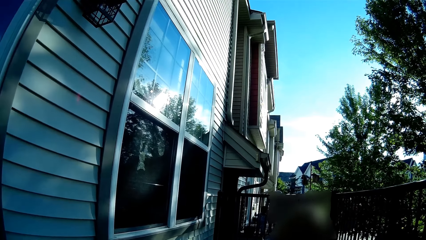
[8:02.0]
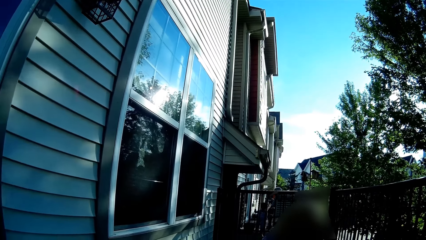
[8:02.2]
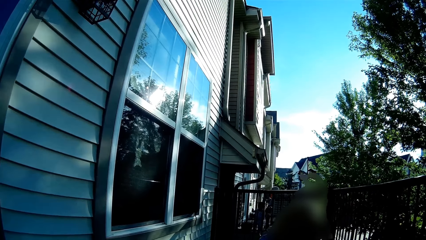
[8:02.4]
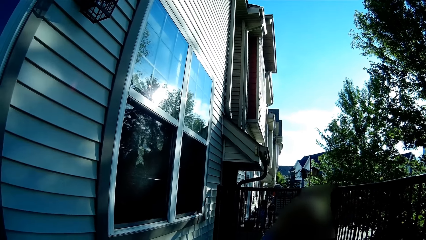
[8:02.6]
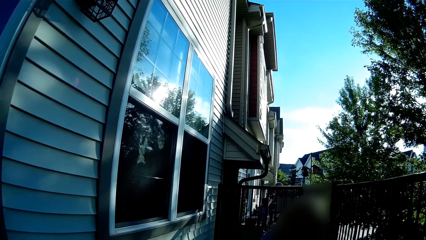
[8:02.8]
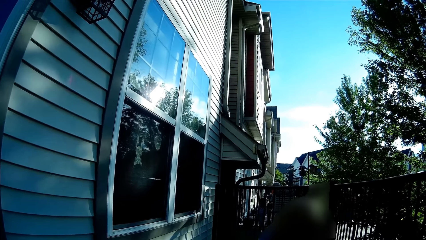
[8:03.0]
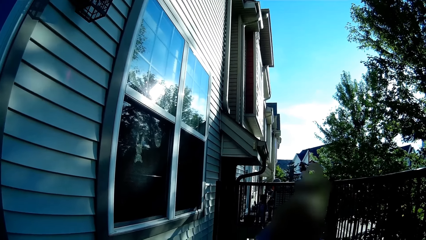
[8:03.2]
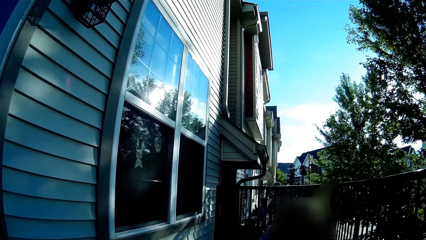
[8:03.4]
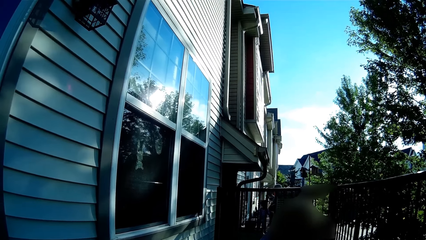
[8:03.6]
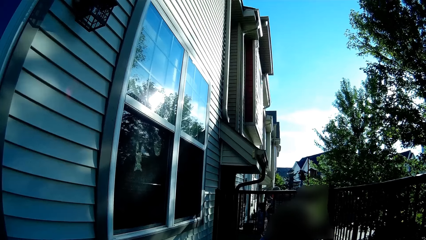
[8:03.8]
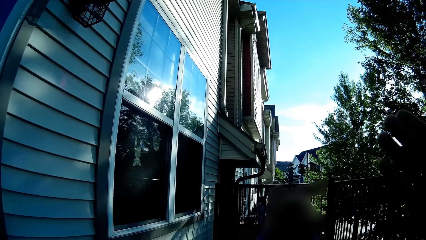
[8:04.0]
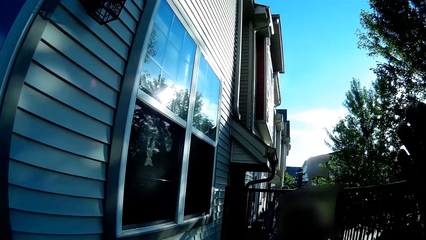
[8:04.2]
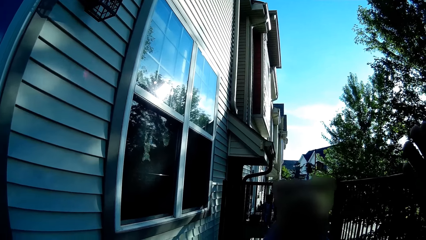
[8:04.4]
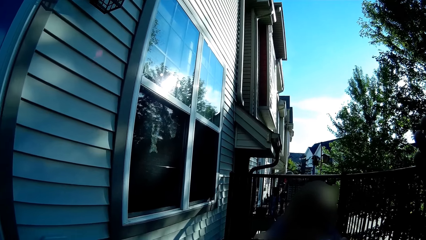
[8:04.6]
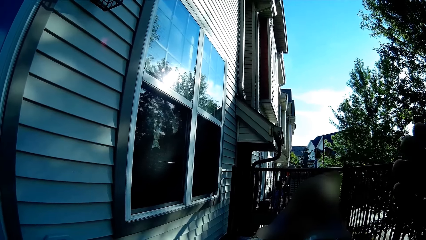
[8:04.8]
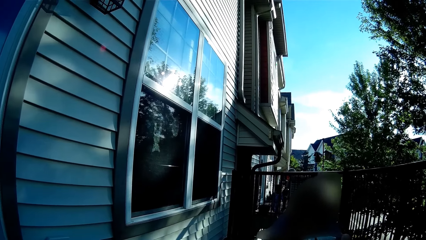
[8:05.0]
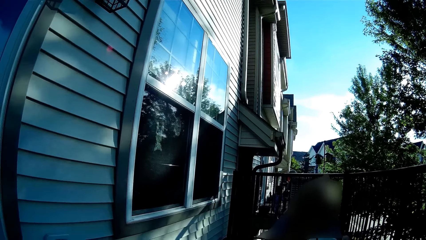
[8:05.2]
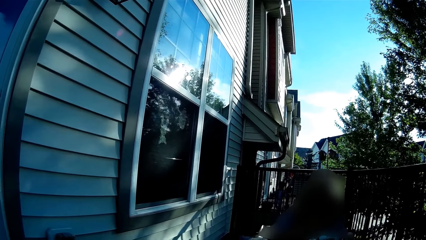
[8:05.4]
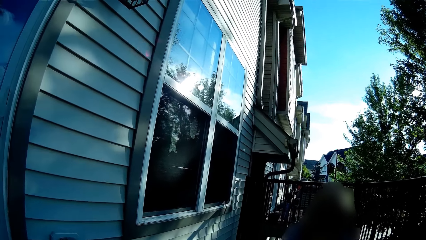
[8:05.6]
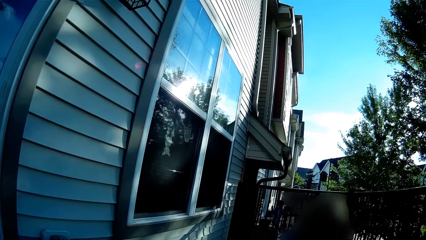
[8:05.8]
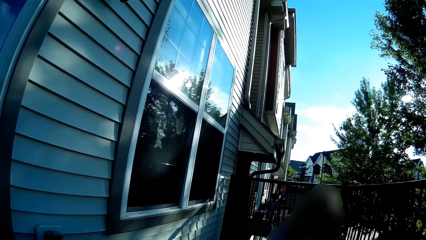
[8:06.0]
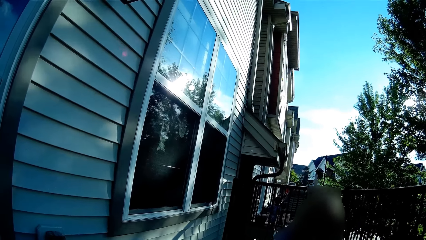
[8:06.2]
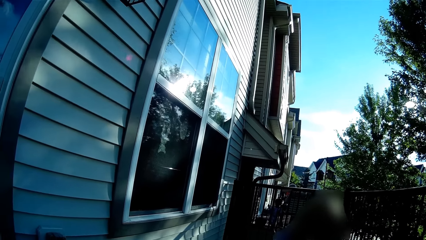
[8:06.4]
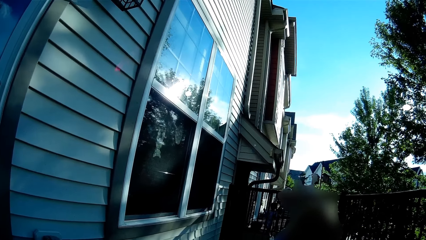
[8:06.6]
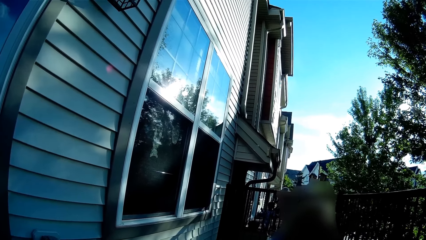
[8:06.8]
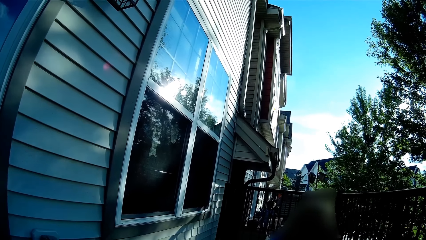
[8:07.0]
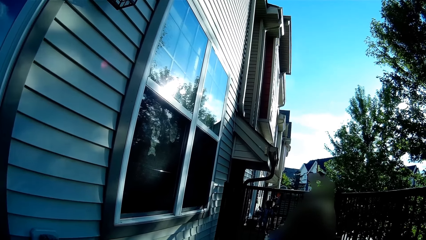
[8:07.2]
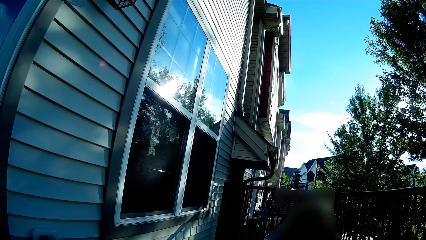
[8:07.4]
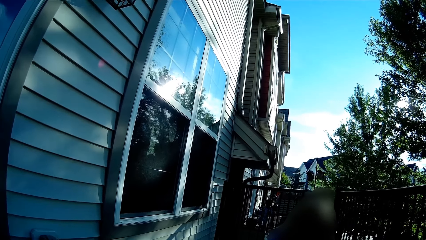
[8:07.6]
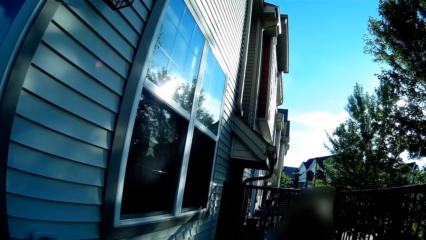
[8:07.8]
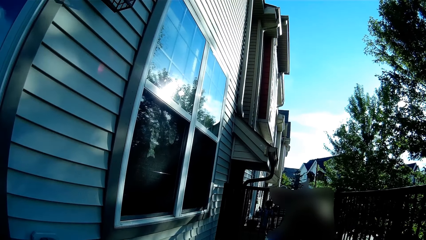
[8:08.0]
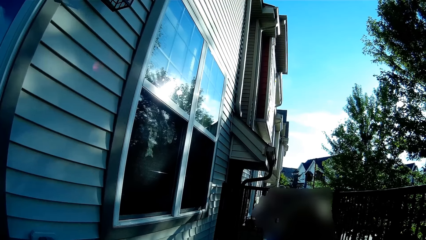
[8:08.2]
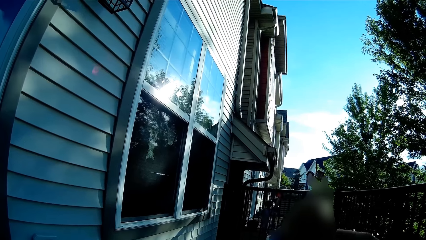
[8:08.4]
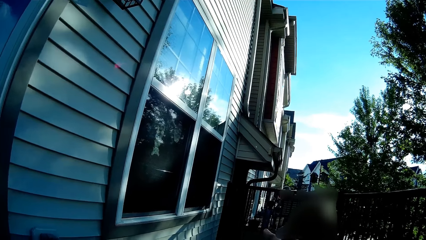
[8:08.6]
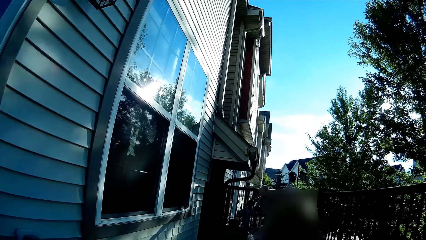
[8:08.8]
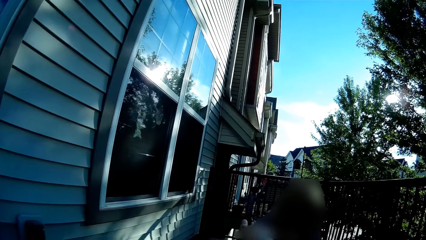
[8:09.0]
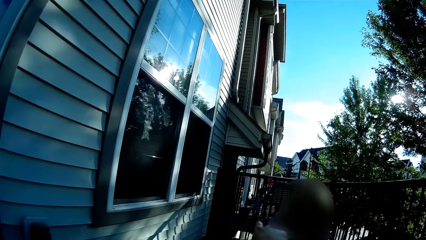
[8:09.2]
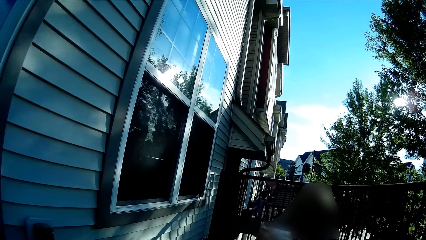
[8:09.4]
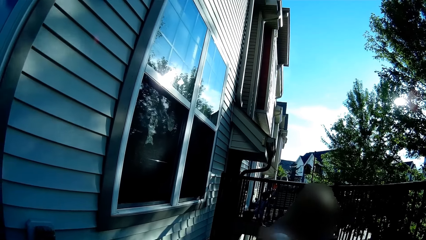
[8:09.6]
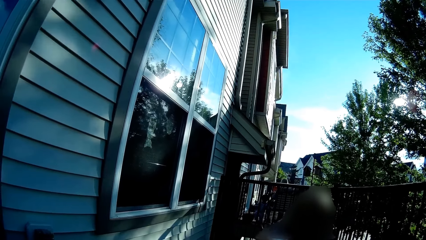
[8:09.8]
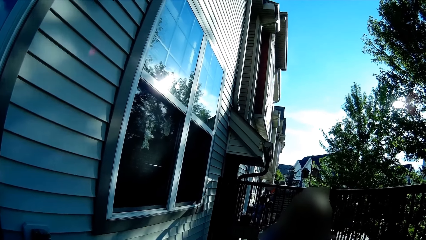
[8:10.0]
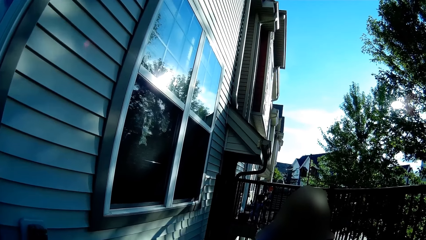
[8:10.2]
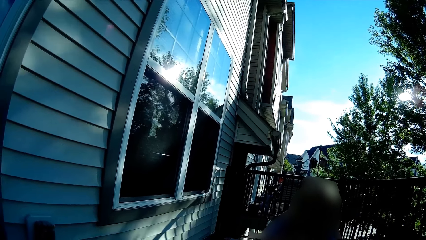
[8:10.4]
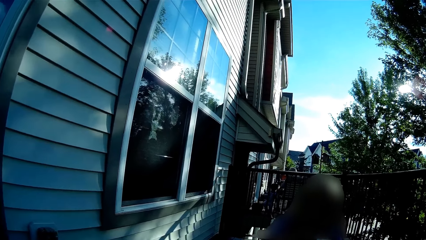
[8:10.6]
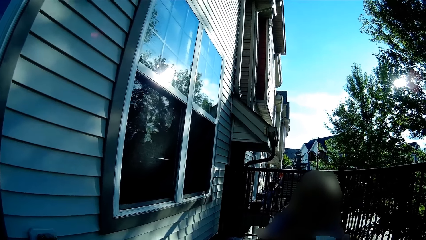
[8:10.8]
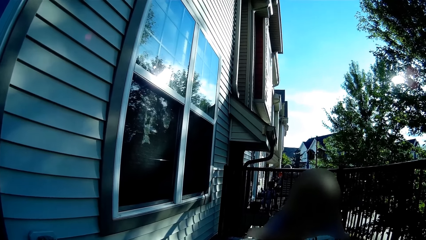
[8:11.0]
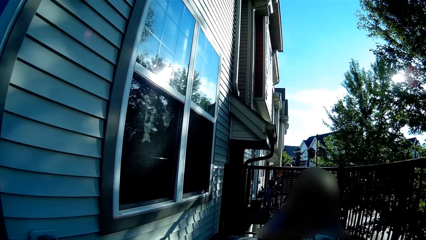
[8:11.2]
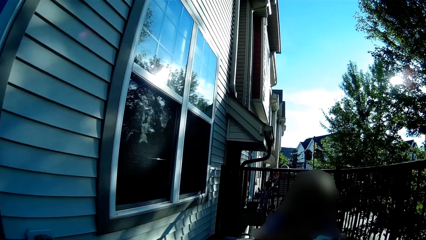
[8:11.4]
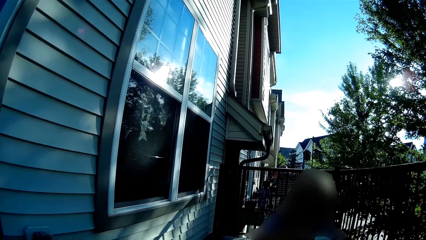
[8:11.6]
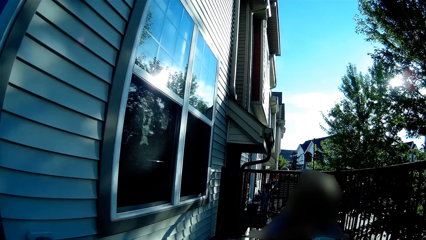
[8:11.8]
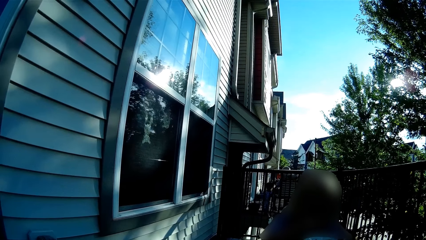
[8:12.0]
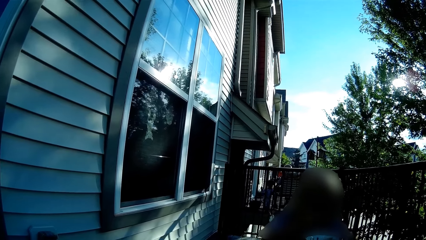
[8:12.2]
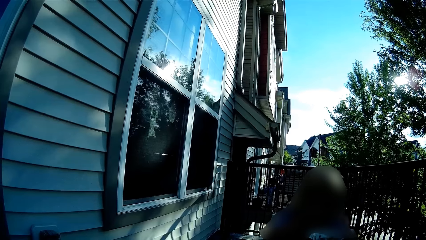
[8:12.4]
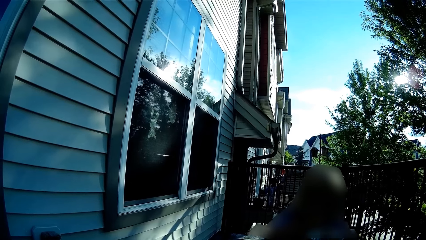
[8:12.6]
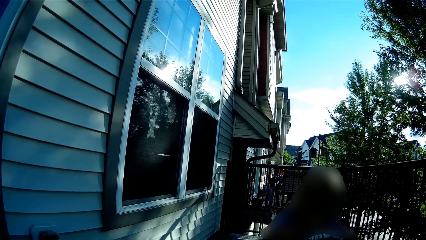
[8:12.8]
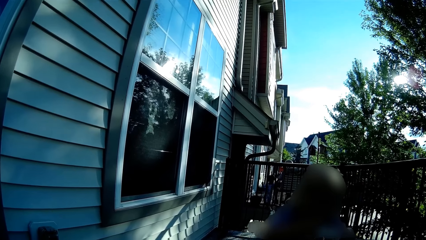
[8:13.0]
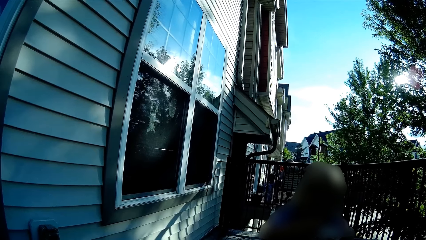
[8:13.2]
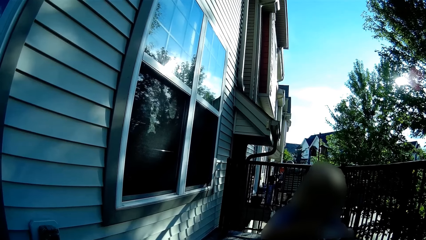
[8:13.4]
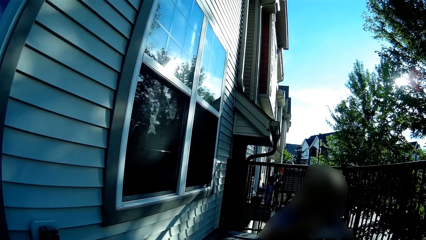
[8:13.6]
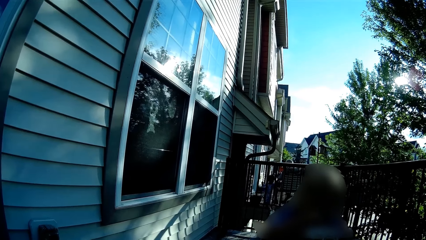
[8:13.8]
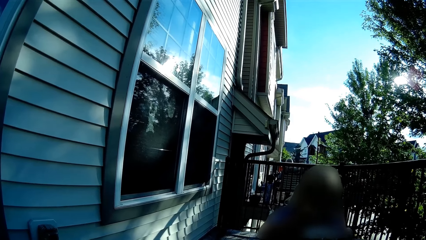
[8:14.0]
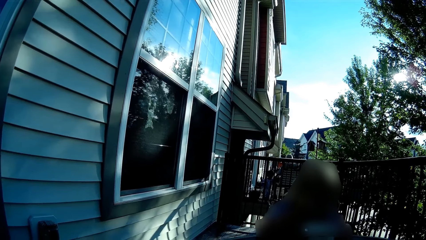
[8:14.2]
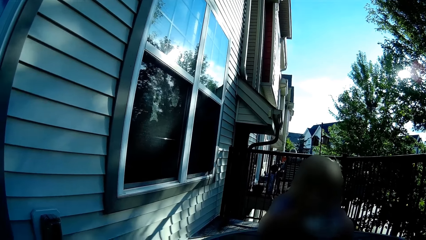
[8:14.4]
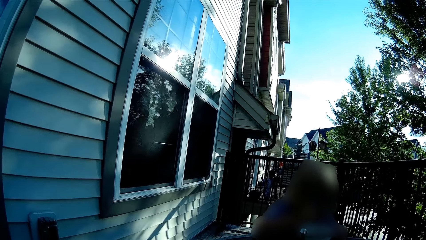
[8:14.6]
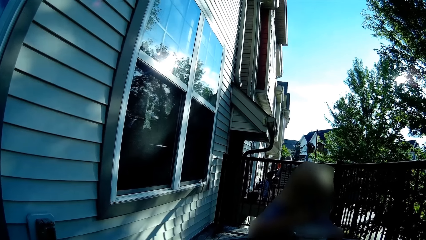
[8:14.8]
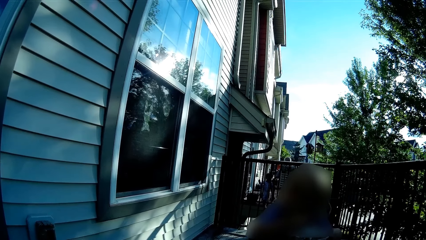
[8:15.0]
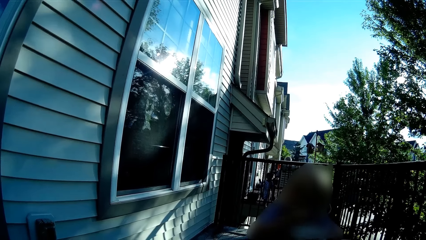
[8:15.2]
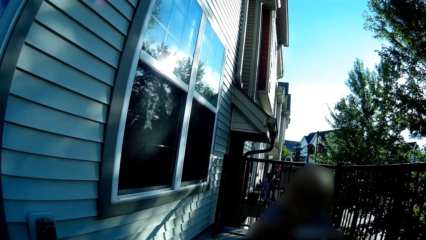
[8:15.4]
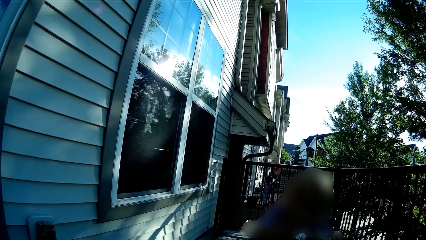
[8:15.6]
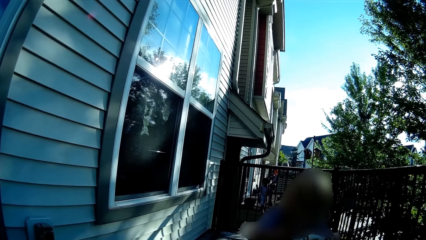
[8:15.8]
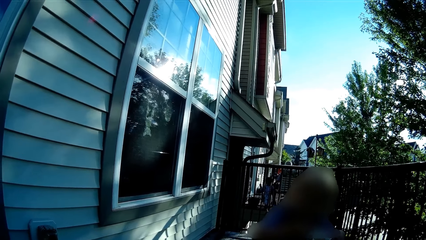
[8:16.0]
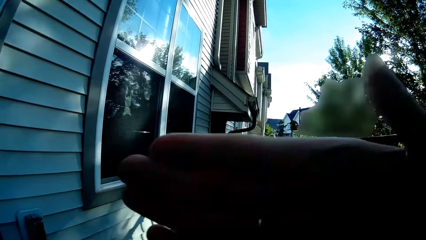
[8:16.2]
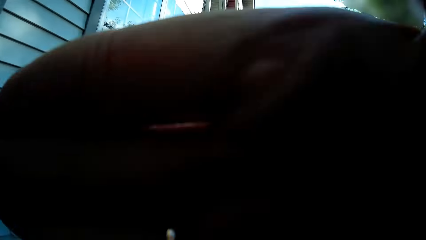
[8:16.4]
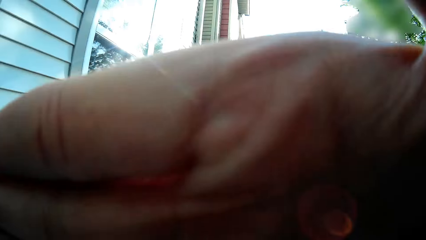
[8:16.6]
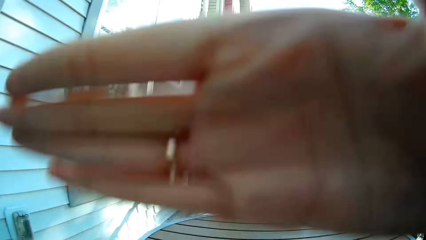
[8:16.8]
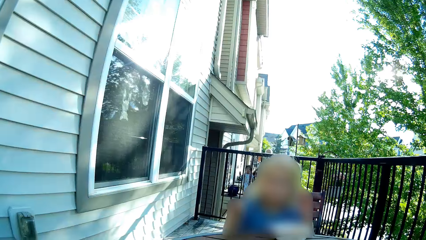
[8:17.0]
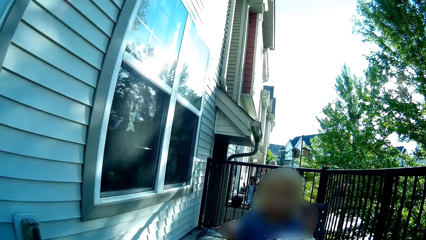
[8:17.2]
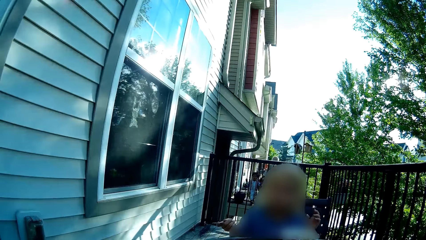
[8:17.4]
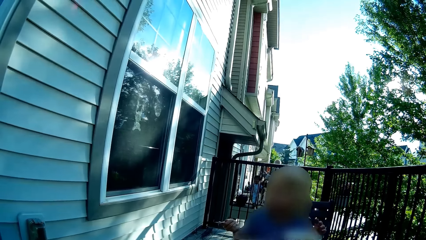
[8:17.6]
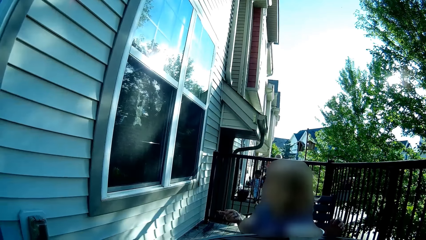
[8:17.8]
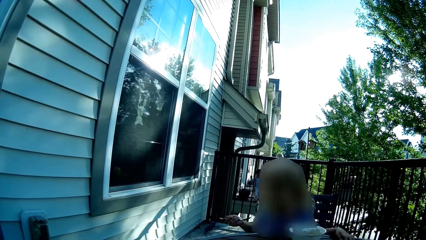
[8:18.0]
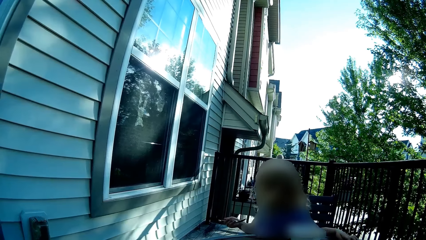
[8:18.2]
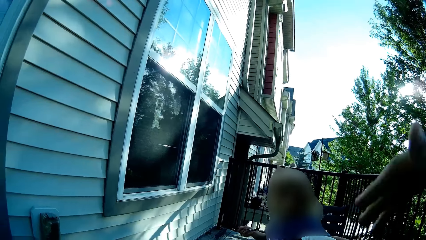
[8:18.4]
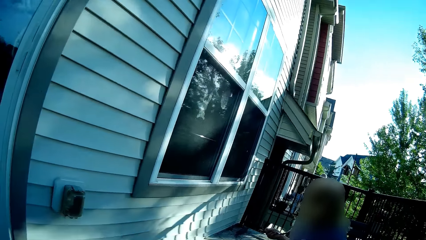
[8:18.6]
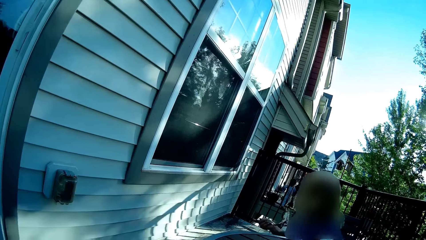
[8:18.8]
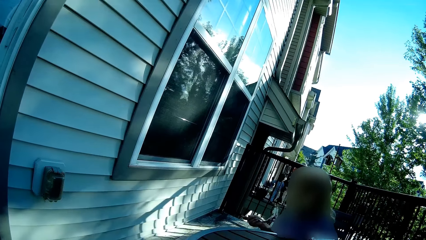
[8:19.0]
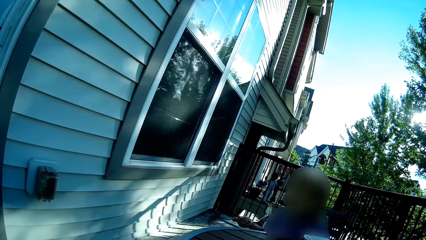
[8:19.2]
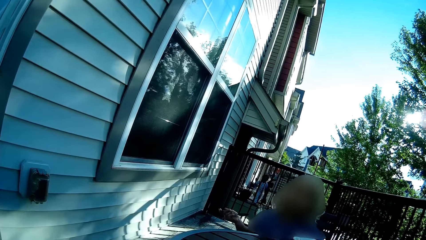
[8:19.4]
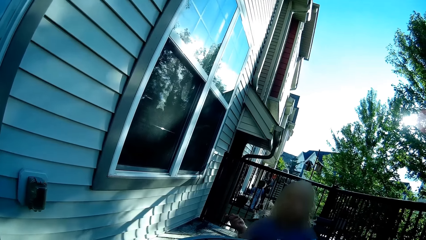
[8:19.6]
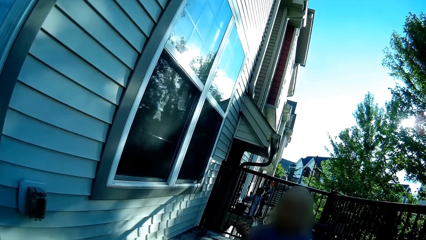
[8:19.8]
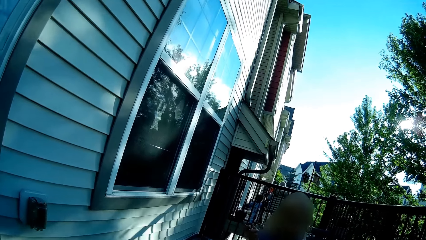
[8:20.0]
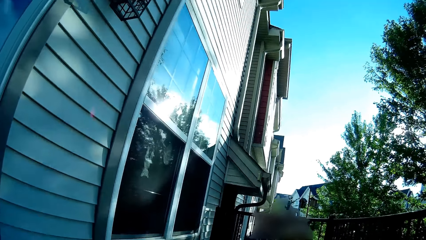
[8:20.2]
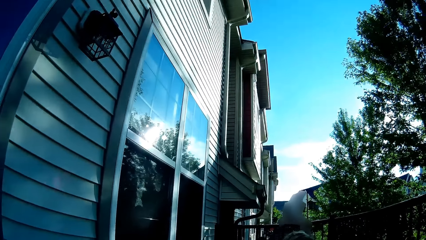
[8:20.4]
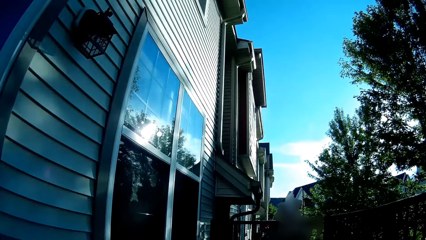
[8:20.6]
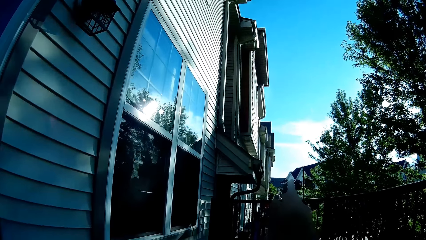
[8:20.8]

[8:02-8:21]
The camera wearer looks around, raises a hand, and puts the hand down. They play with an infant. They look around, cover the camera with the right hand, remove the right hand from the camera, and put the hand down.
